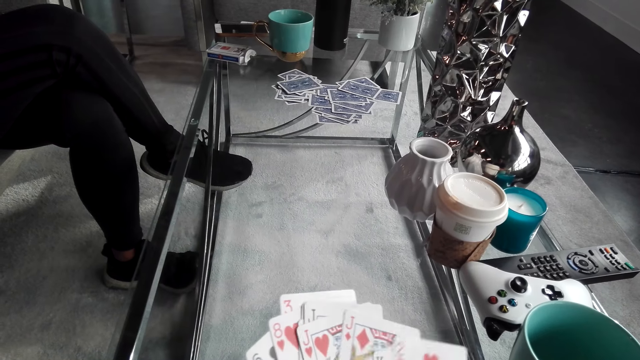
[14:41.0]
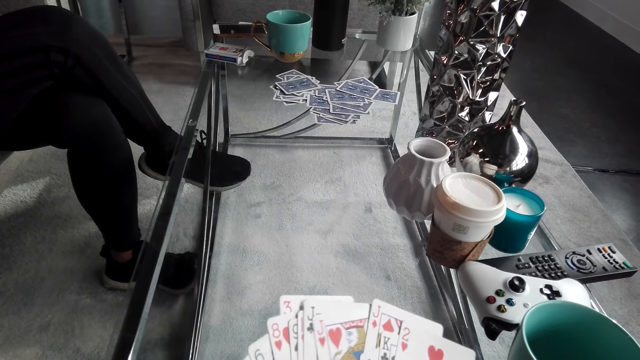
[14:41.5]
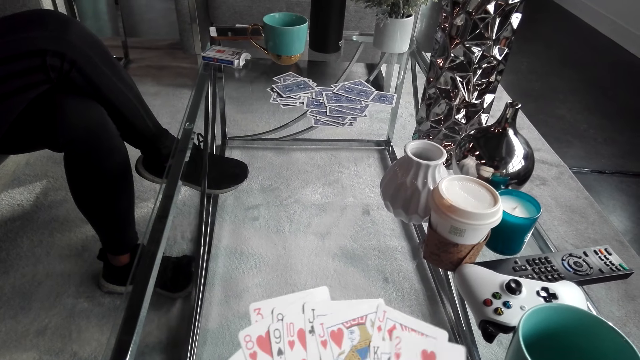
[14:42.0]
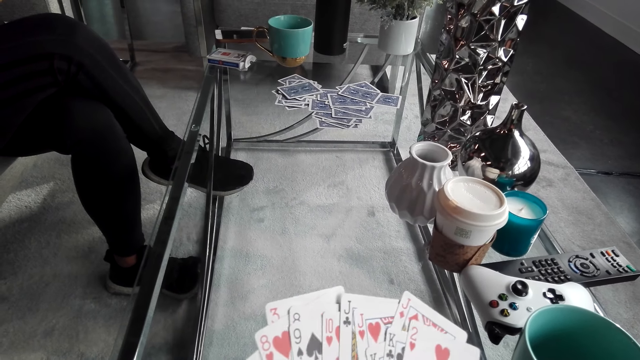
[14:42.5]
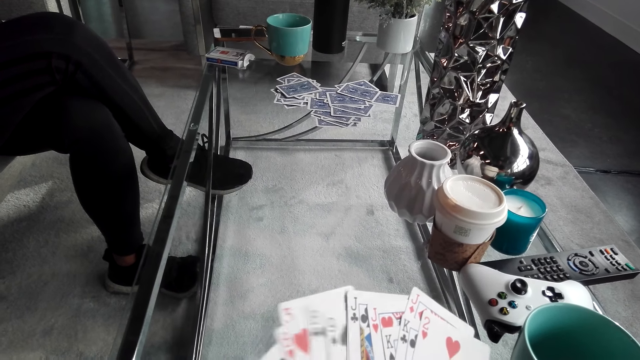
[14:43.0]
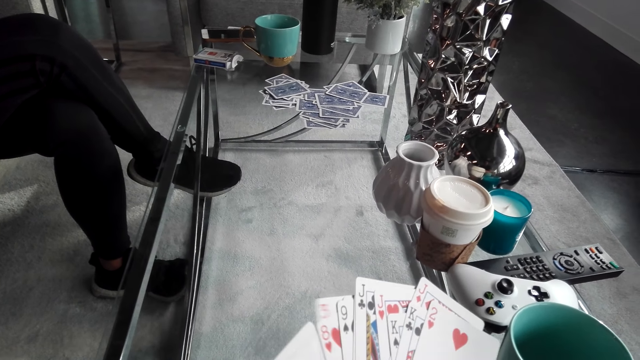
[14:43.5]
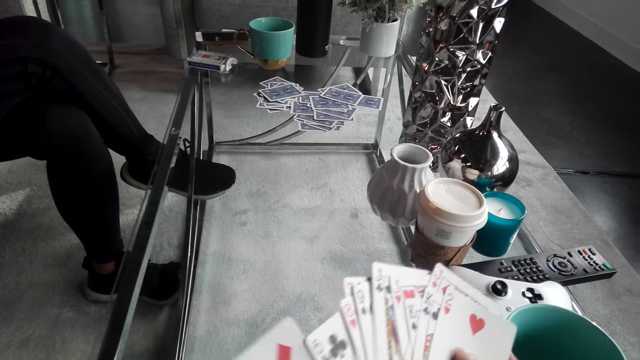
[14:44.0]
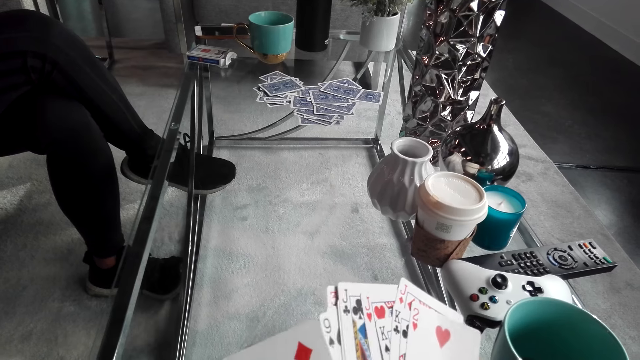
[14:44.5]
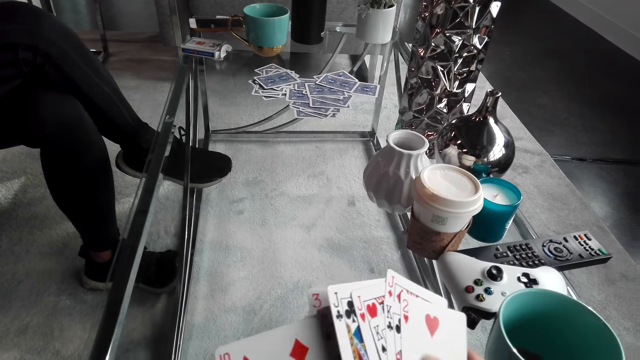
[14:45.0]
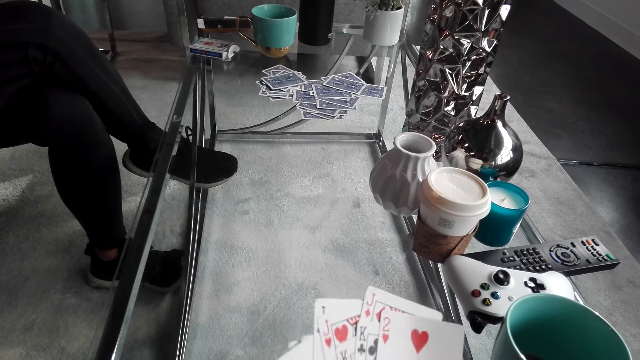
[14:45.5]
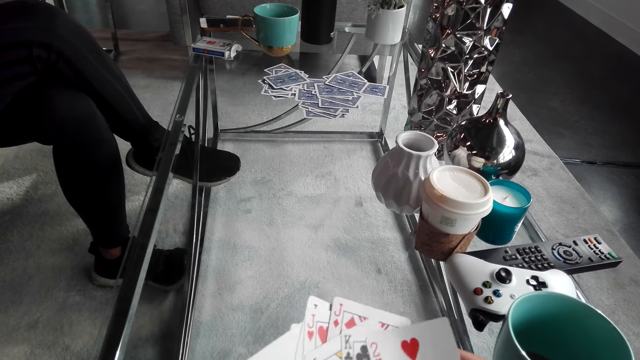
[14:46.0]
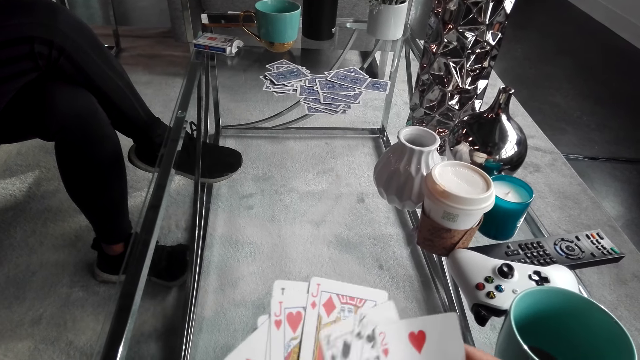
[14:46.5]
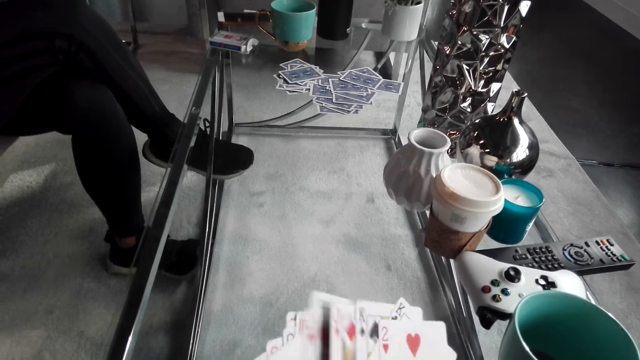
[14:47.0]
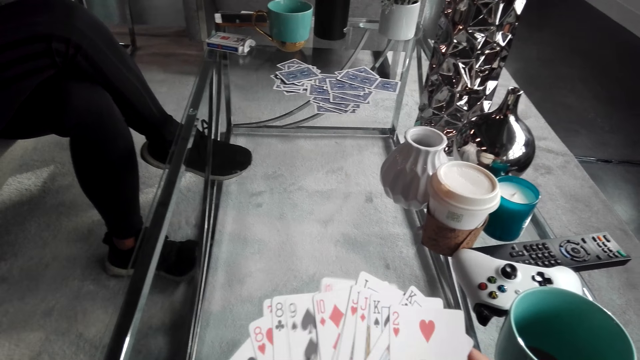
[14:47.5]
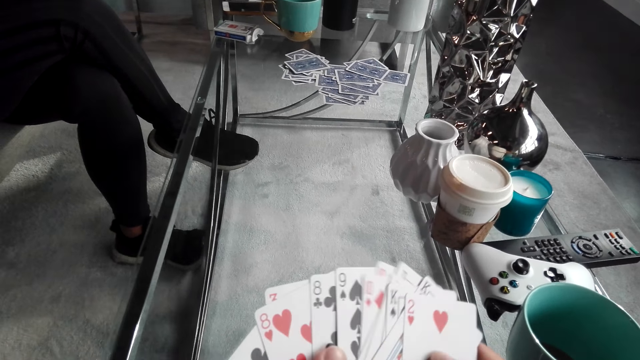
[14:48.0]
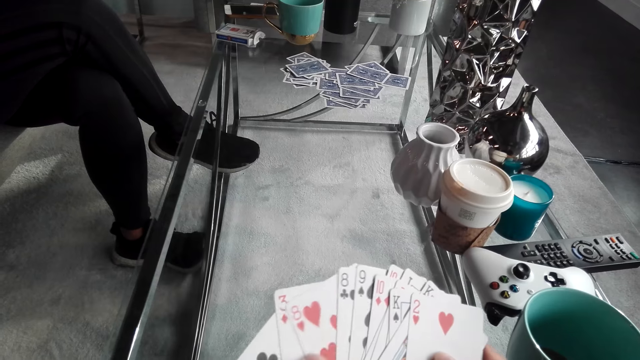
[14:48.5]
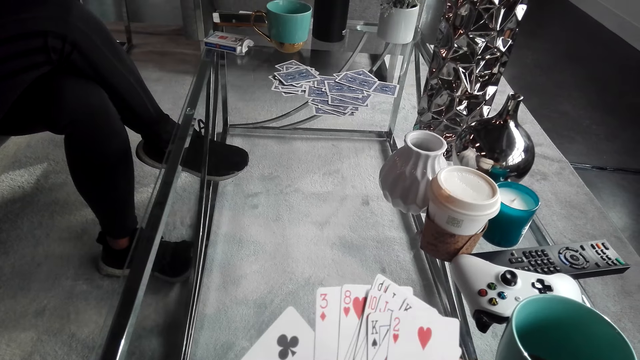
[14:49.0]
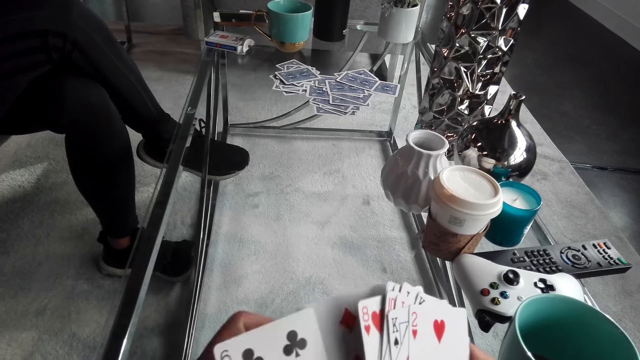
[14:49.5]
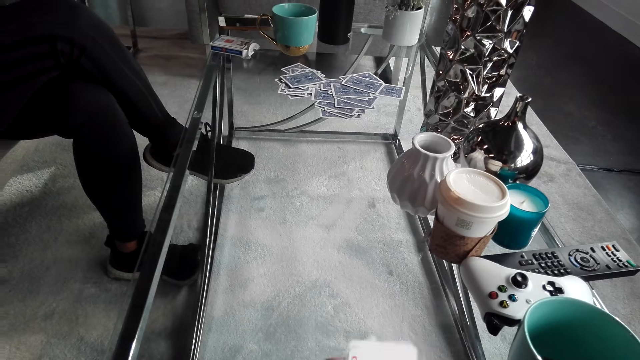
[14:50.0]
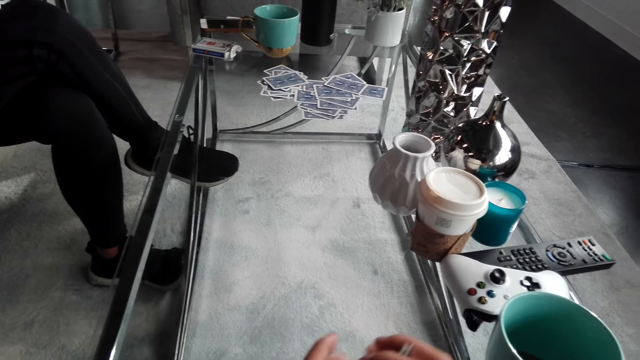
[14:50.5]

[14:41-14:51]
The camera wearer arranges the cards. A woman converses with the camera wearer.

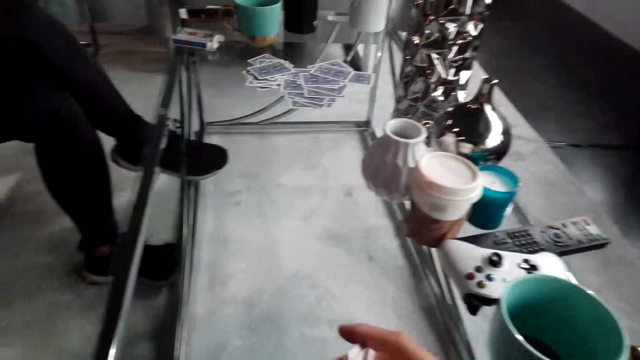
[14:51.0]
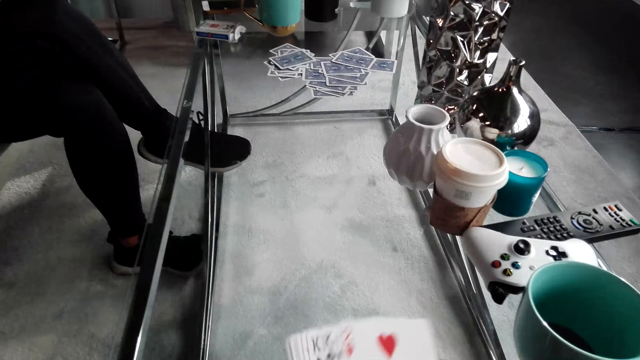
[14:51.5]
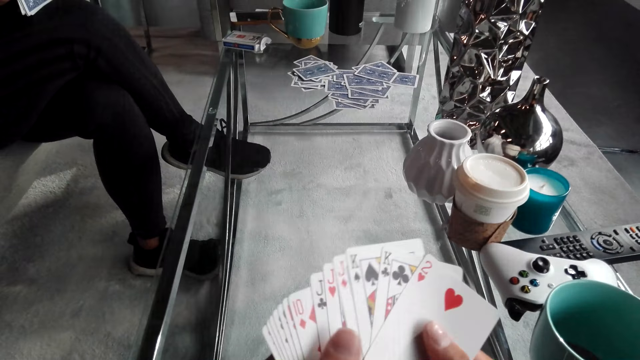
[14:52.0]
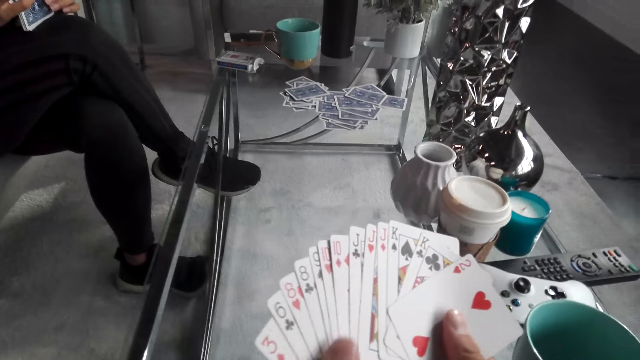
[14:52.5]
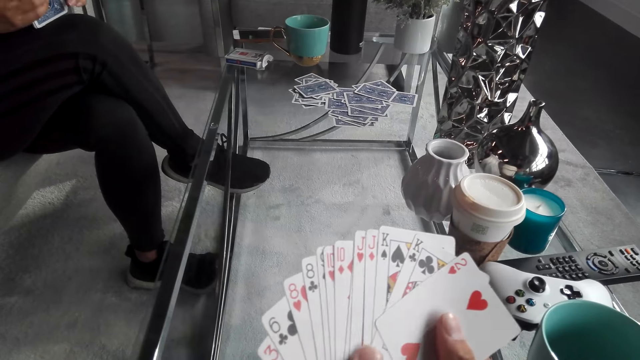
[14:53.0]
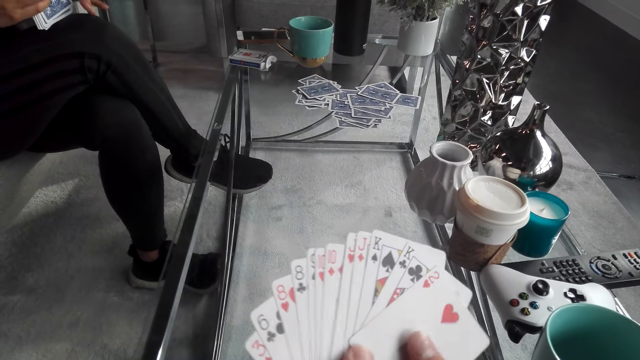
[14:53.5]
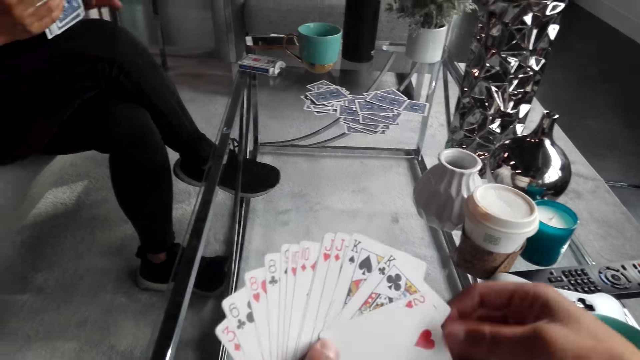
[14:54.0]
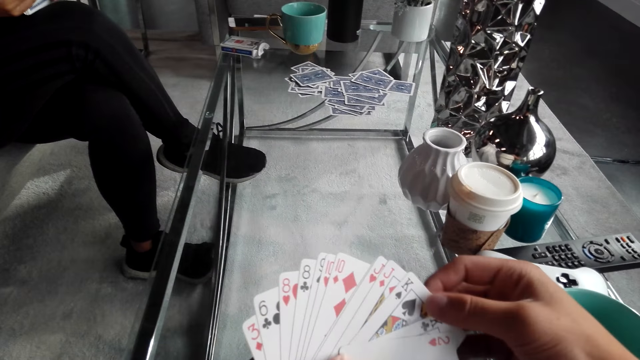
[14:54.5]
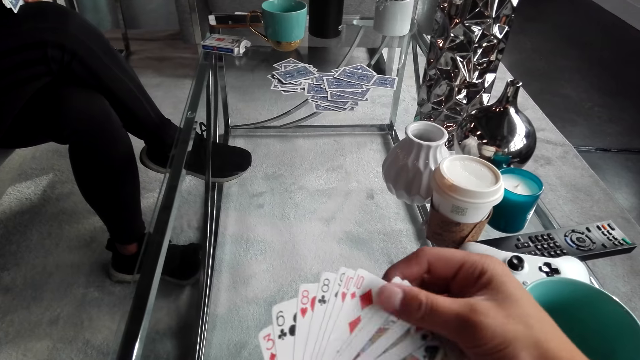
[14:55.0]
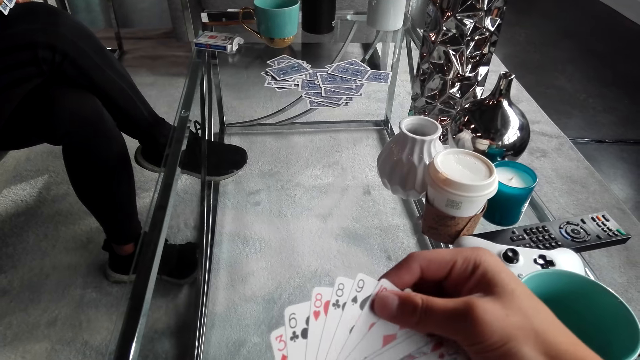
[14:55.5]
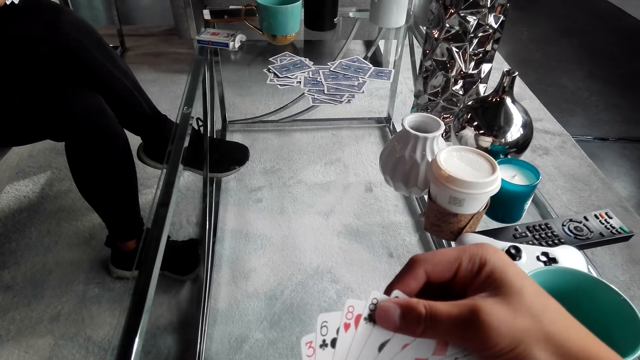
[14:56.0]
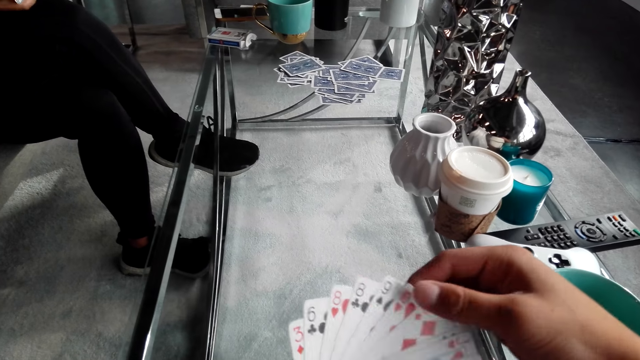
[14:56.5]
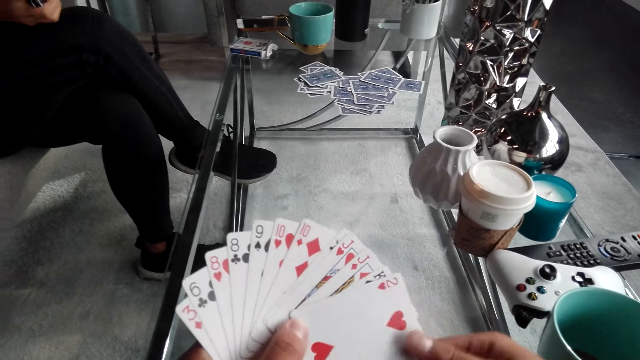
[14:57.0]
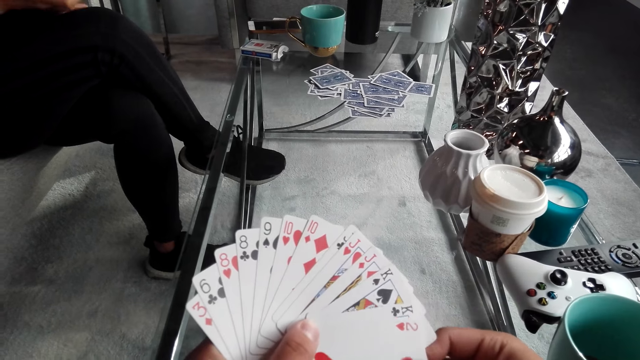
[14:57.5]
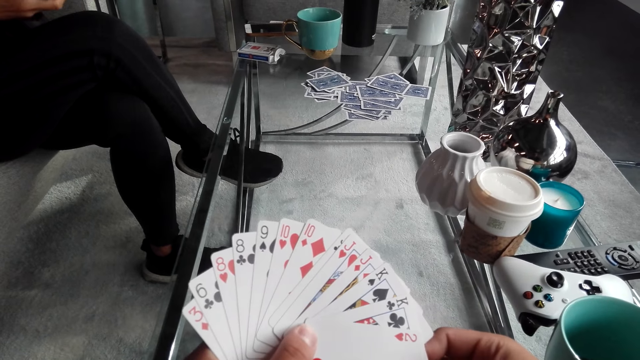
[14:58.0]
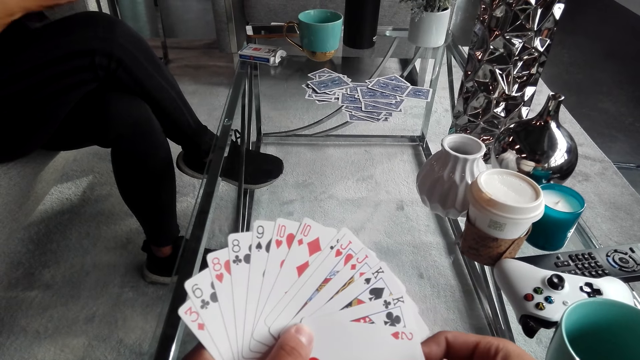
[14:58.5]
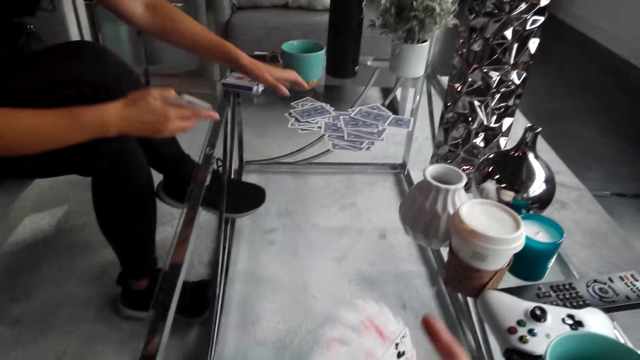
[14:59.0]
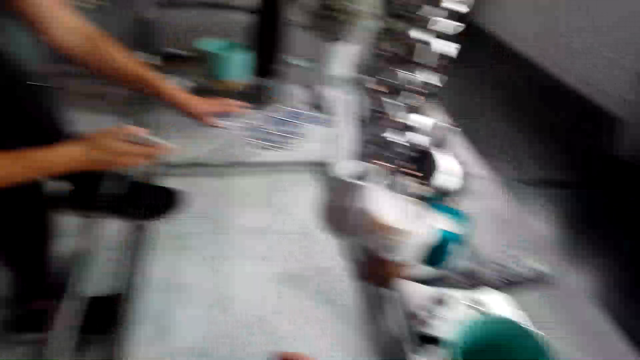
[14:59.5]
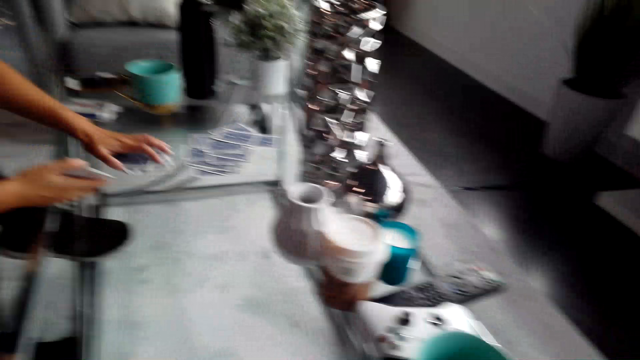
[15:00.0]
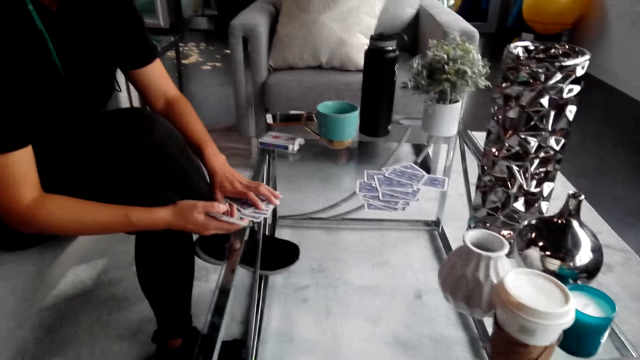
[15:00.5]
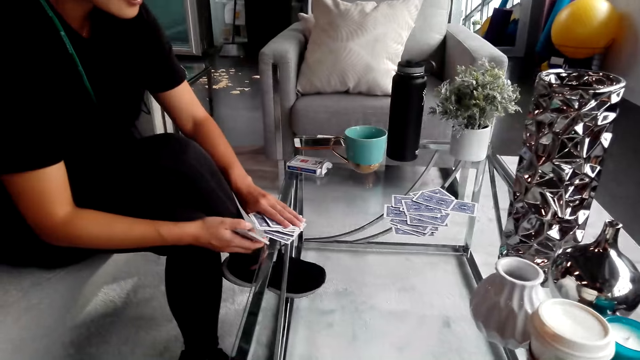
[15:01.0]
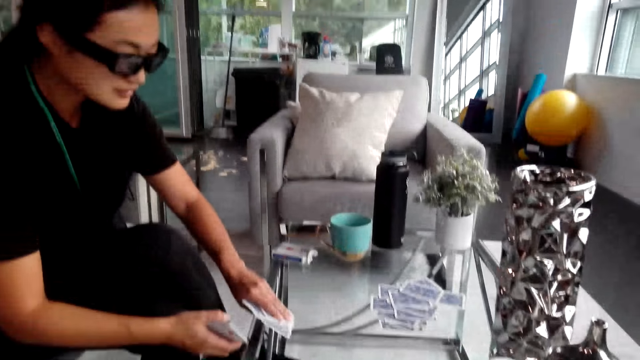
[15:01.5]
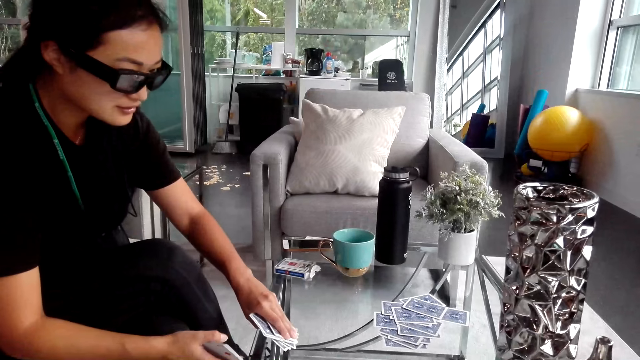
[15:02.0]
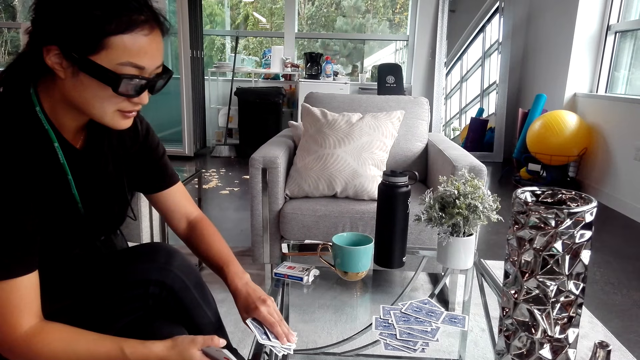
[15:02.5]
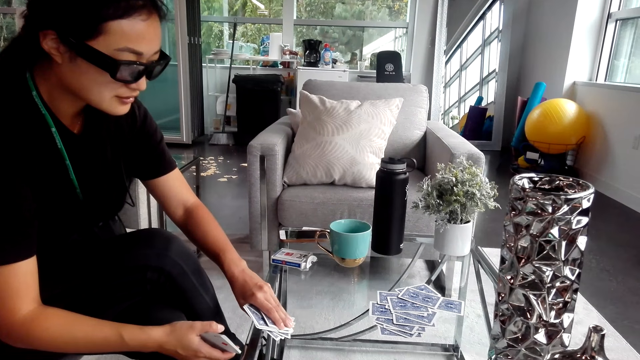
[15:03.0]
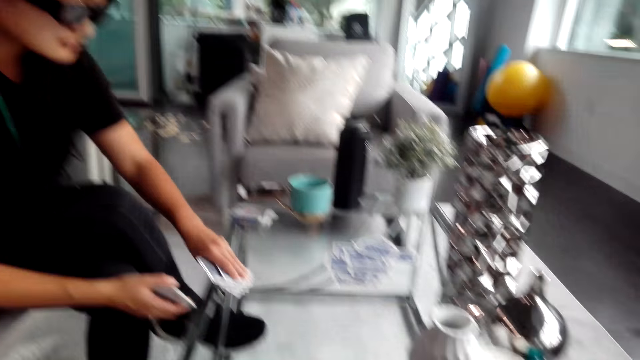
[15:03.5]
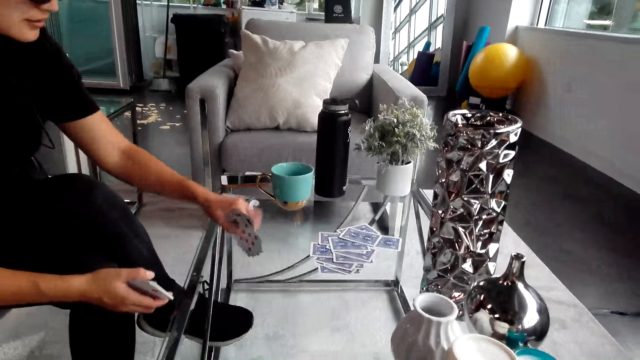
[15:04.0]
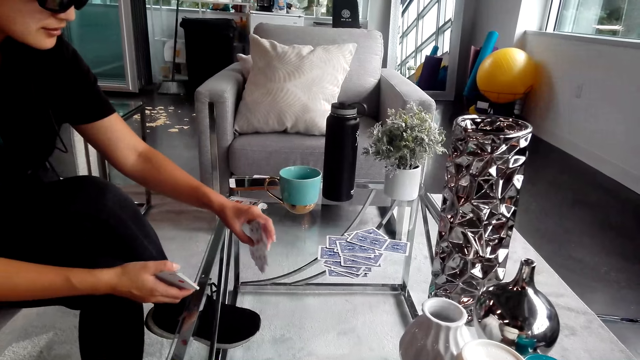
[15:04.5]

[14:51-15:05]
The camera wearer turns around. They shuffle the playing cards. A woman converses with the camera wearer. The camera wearer arranges the cards. They hold the playing cards. The woman picks up the cards on the table. The camera wearer turns around. They look at the woman.
